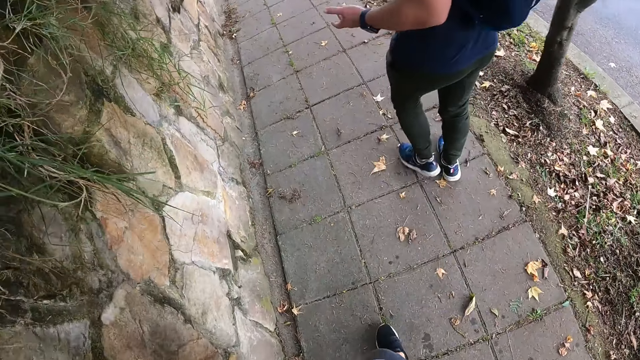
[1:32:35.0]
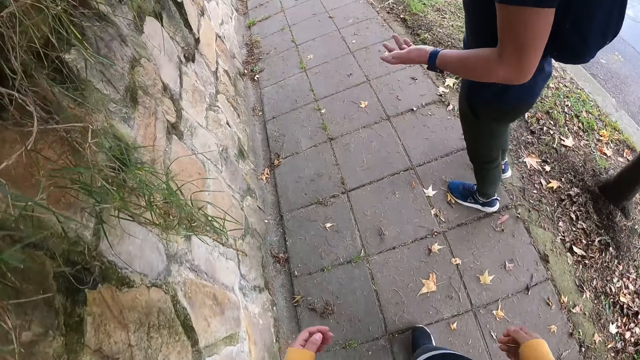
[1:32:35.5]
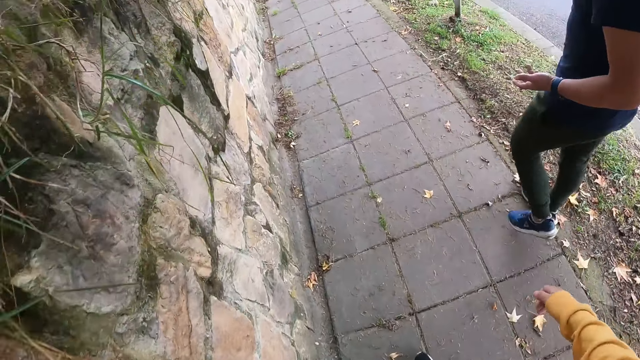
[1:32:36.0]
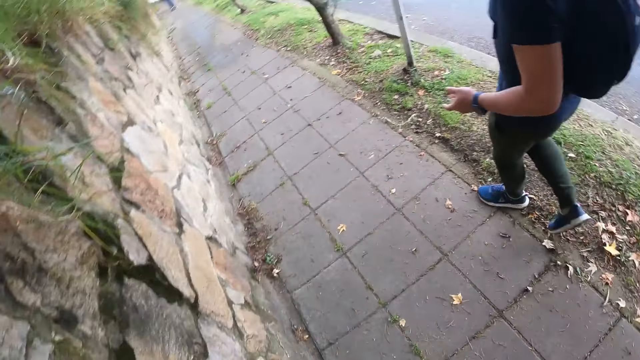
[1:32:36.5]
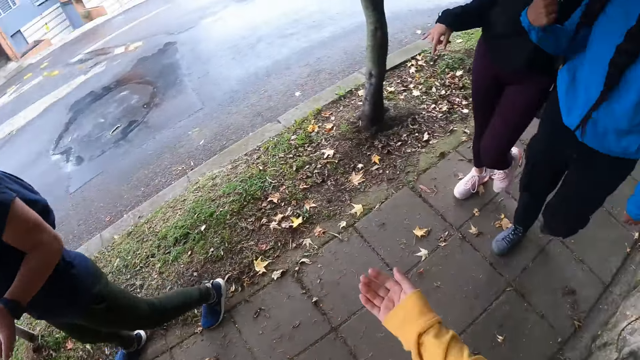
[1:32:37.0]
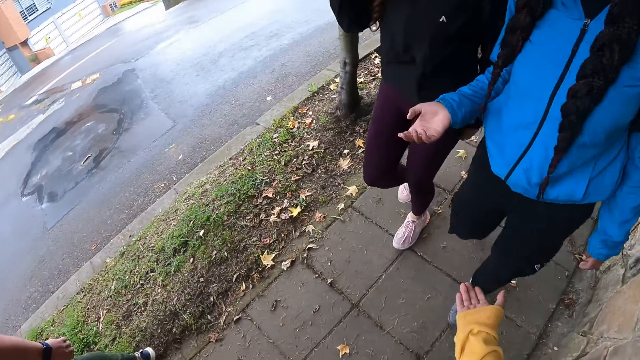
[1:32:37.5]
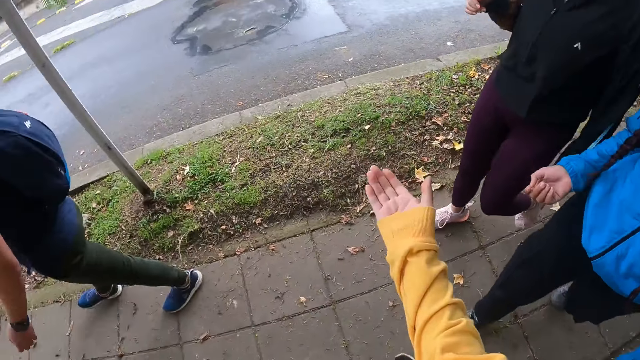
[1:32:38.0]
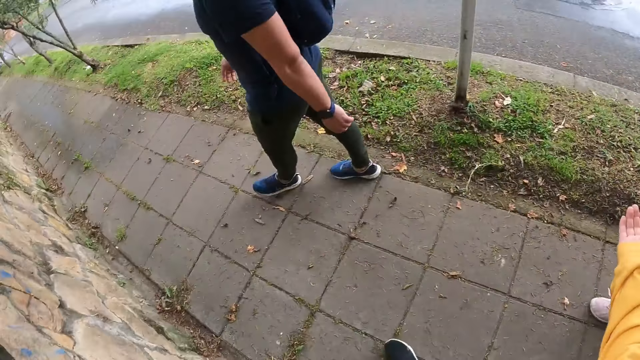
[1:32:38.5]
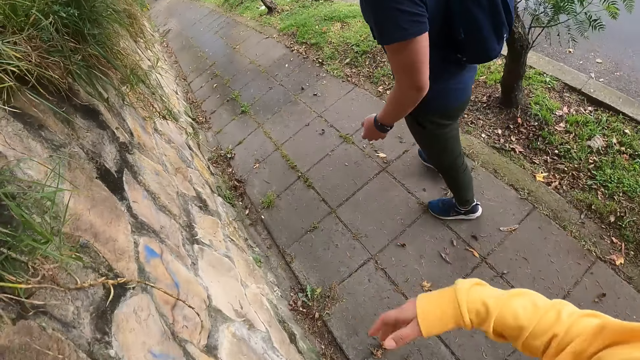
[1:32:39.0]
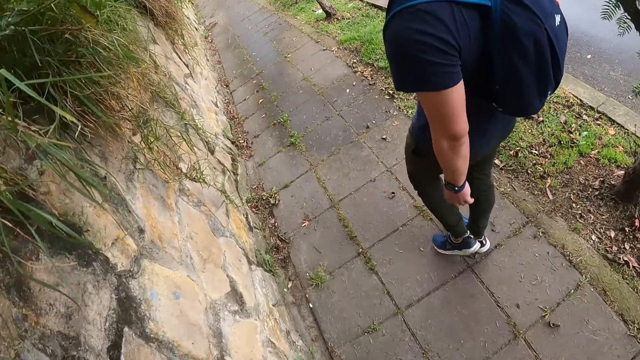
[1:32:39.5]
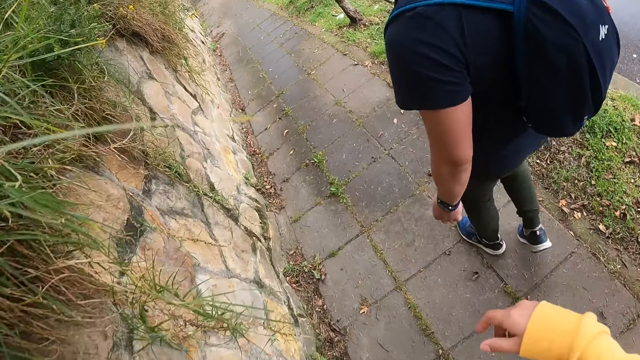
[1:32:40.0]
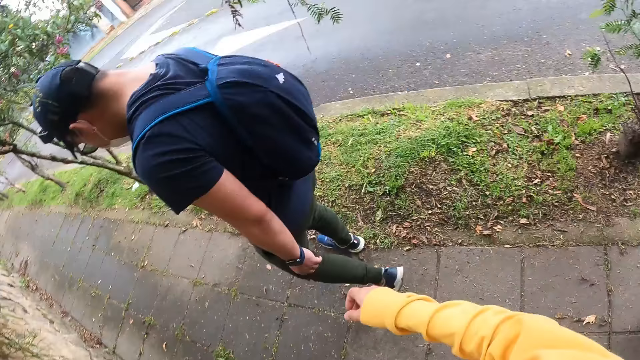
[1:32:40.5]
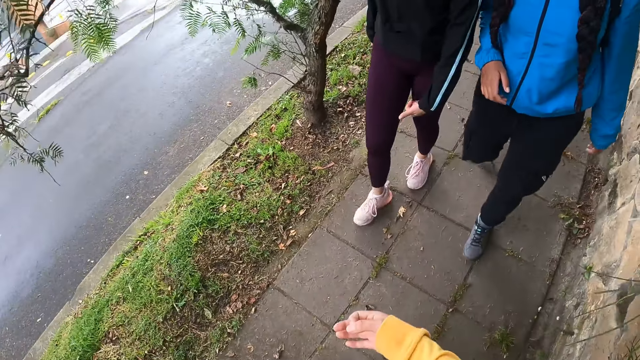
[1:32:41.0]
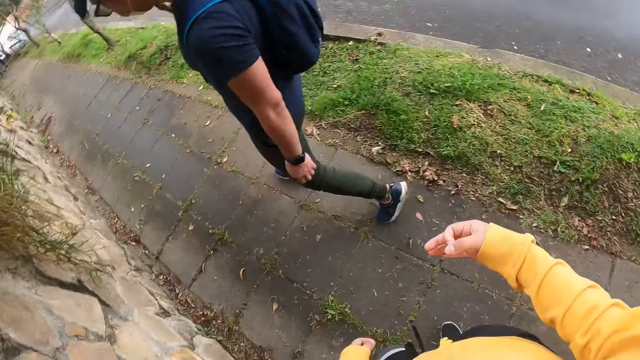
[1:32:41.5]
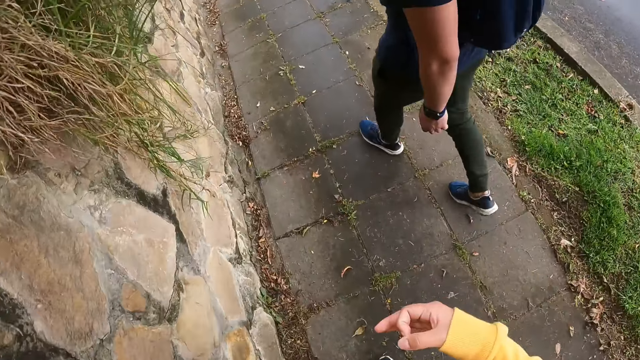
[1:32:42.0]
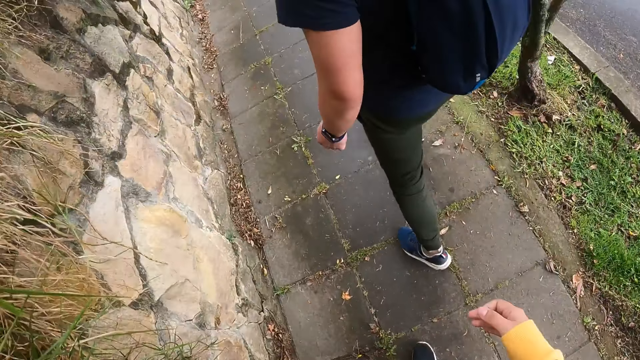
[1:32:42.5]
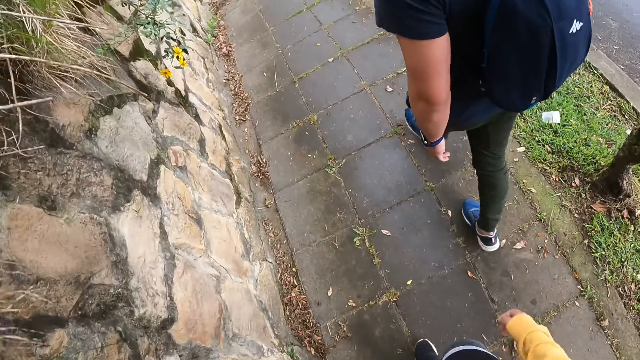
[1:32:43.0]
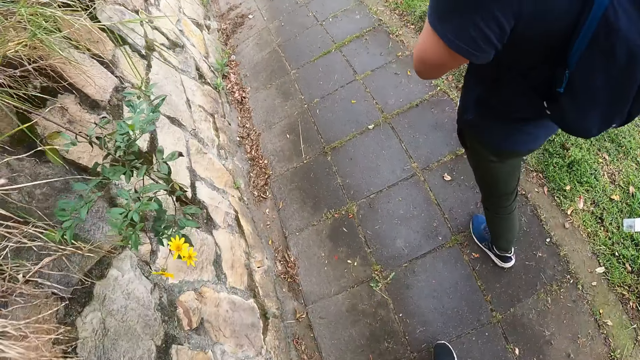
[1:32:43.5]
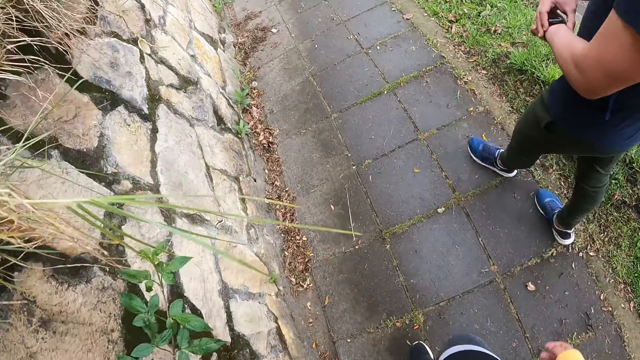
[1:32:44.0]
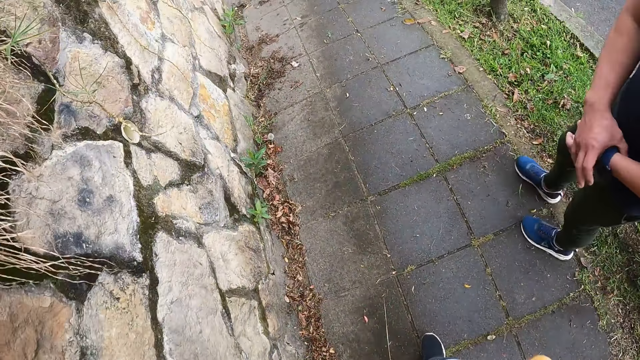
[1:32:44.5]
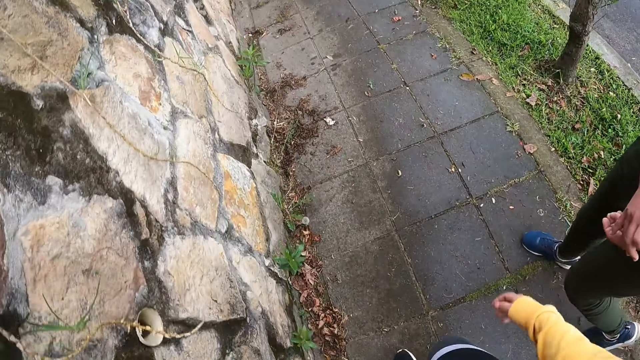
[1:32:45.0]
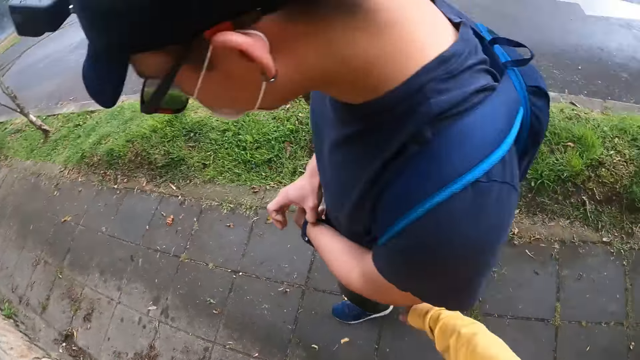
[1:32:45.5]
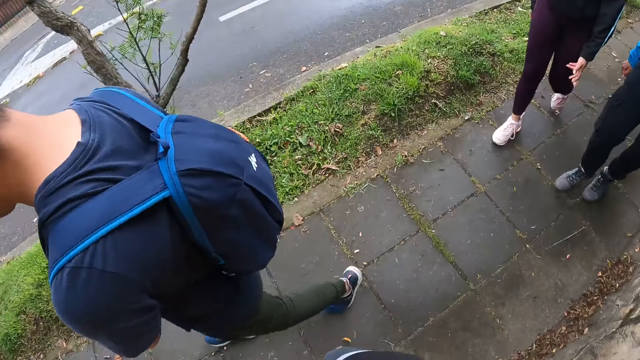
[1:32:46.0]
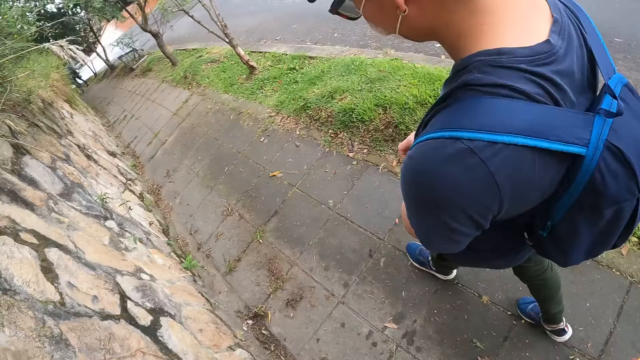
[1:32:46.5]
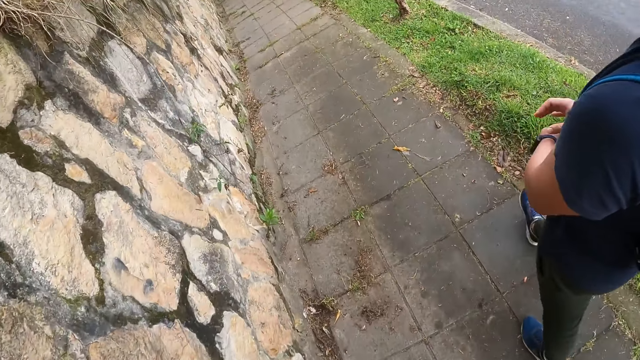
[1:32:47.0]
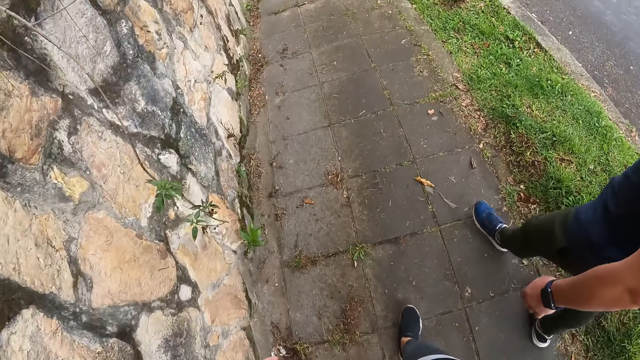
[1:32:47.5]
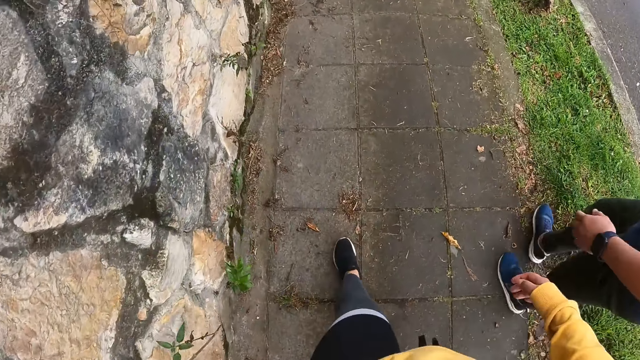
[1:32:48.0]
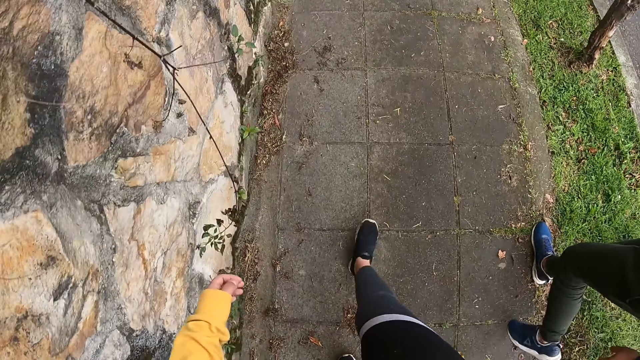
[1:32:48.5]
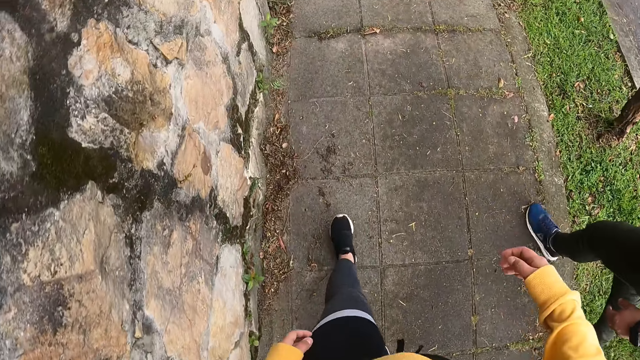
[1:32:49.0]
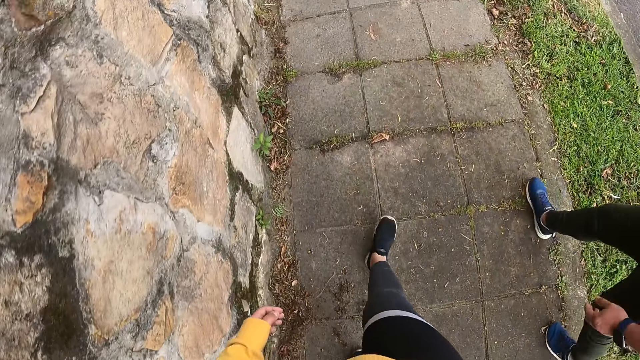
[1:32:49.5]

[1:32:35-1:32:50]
The camera wearer walks on the pavement. A woman walks down the walkway. Another woman walks down the walkway. The camera wearer looks around and moves the hand. They walk on the pavement. The first woman walks down the walkway. The other woman walks down the walkway. The camera wearer looks around. A man walks down the walkway. The camera wearer walks on the pavement. The man touches a wristwatch on his left wrist with his right hand. The camera wearer looks around and walks on the pavement.

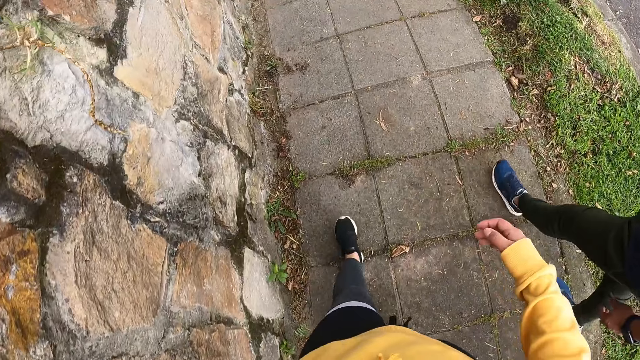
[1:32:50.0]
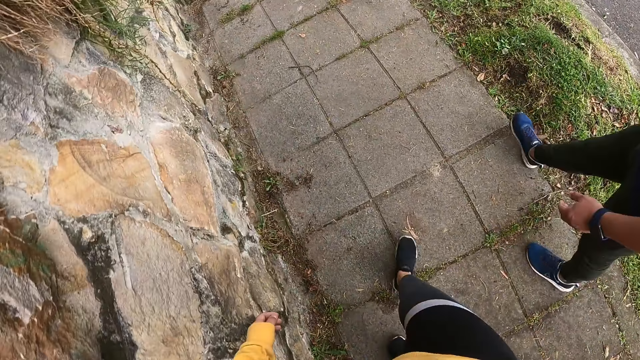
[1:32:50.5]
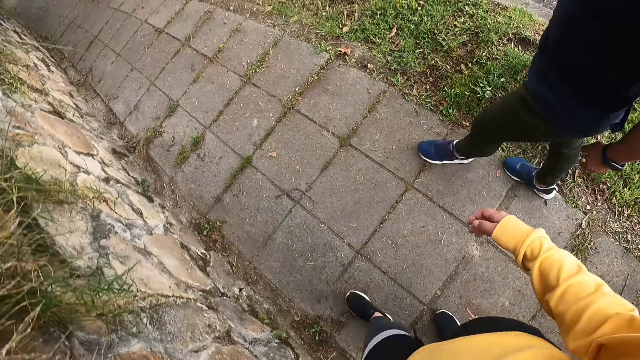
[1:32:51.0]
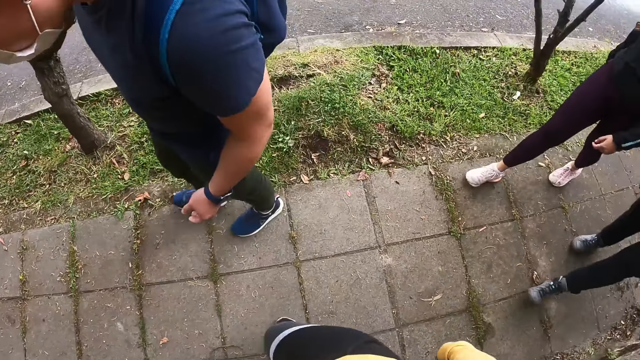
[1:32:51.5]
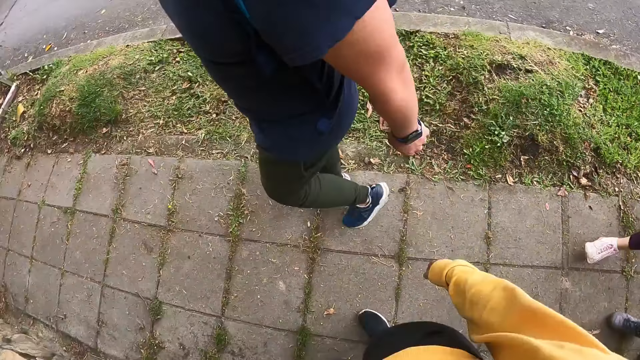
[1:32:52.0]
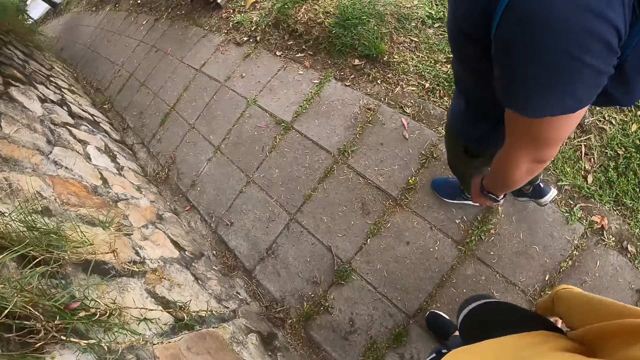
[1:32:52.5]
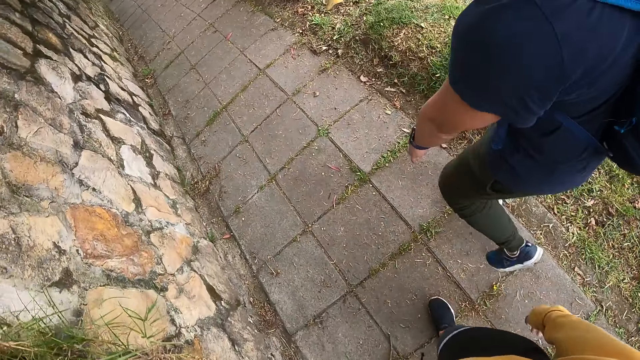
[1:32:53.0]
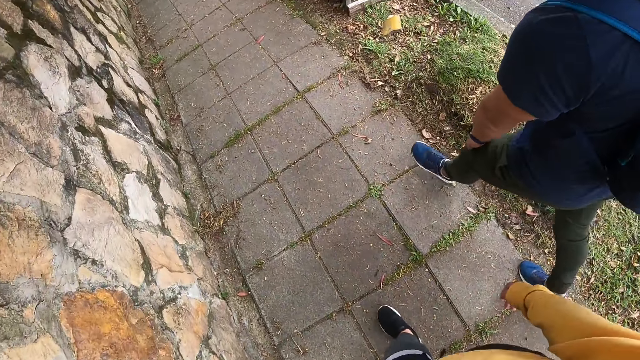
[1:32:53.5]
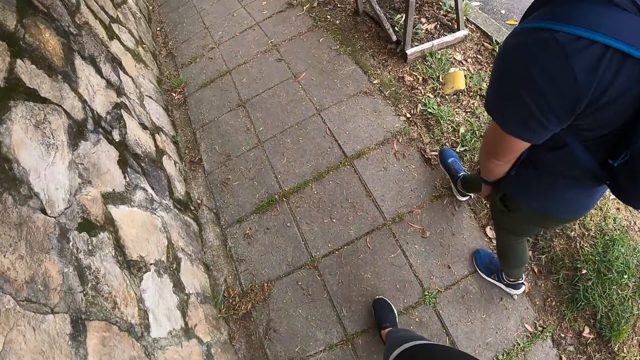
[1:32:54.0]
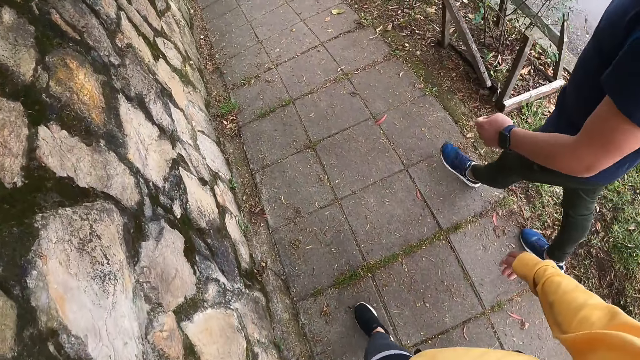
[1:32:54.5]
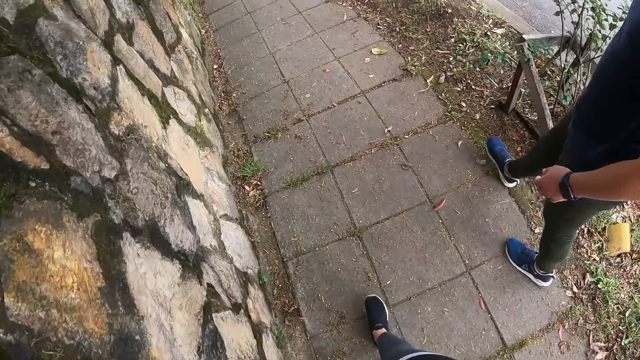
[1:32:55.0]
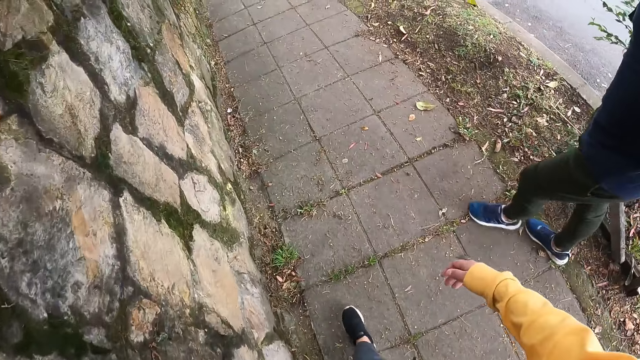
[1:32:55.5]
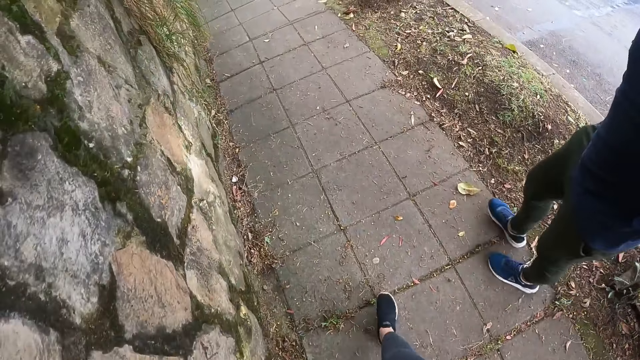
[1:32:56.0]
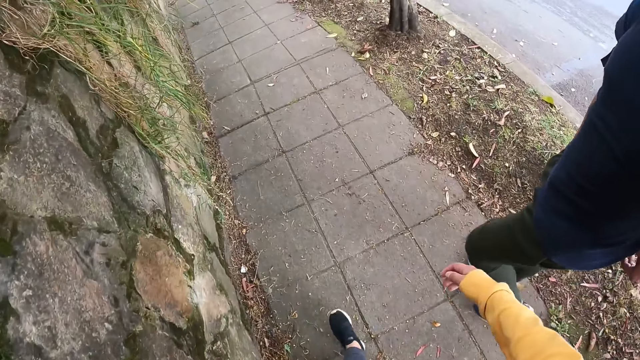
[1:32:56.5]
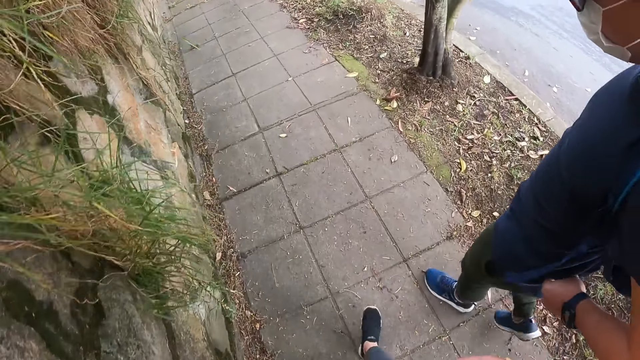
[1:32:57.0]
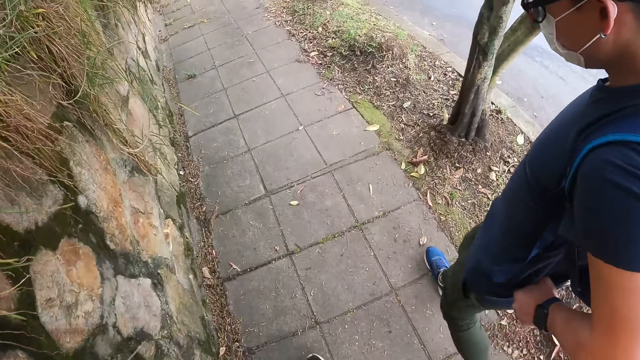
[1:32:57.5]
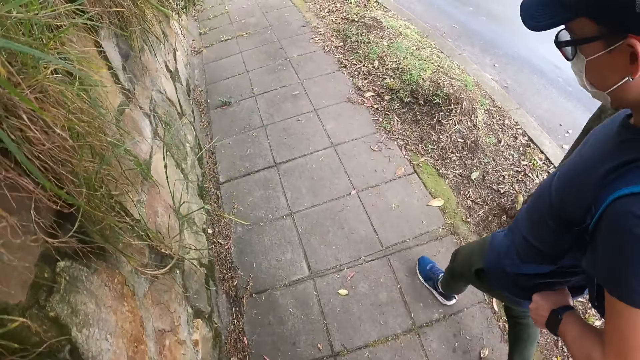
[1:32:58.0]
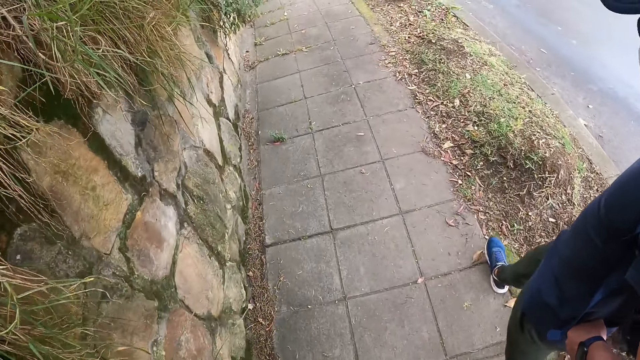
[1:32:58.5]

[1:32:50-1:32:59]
The camera wearer looks around. A woman walks down the walkway. Another woman walks down the walkway. A man touches his left knee with his left hand. The camera wearer walks on the pavement. The man pulls his trouser with his left hand.
